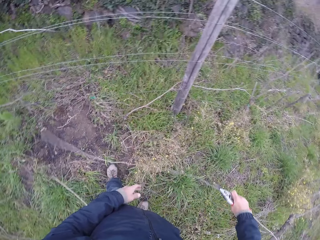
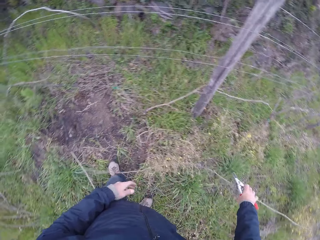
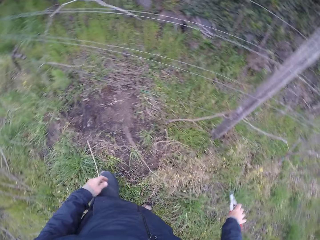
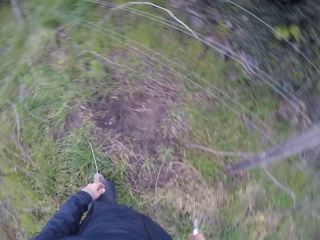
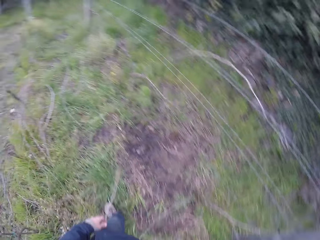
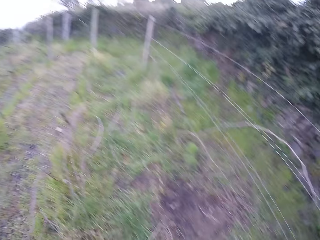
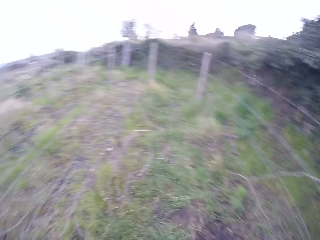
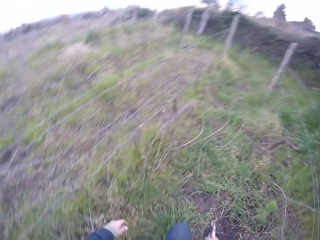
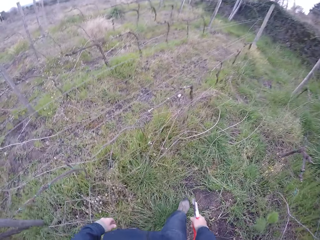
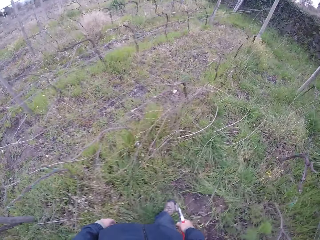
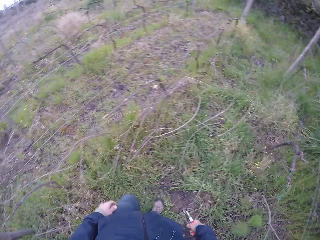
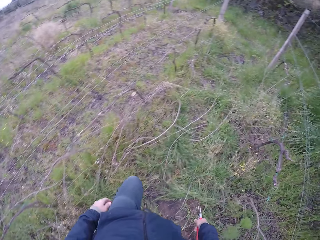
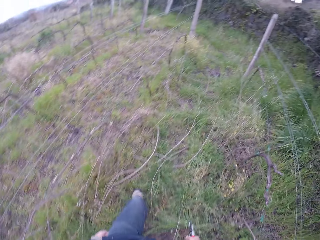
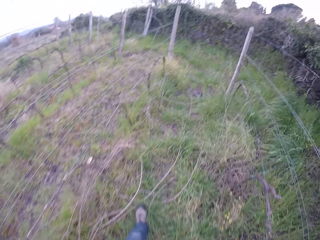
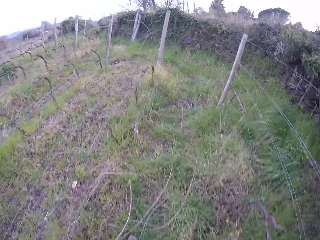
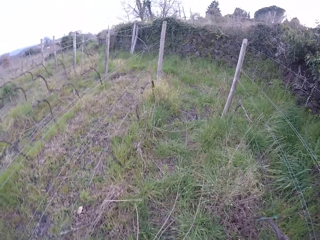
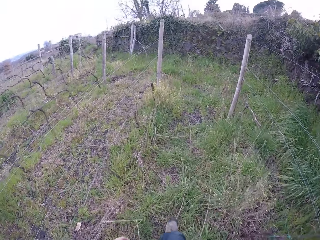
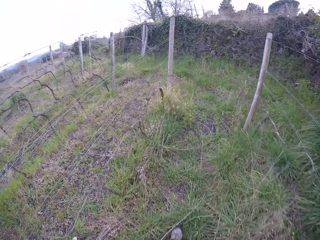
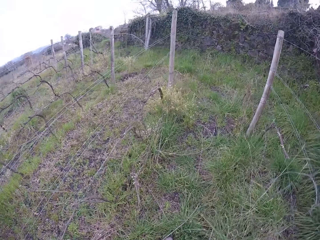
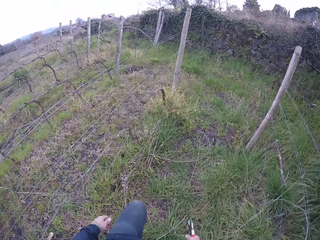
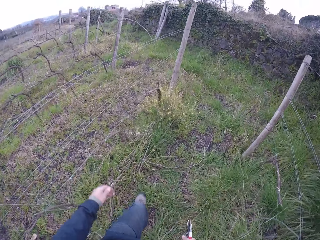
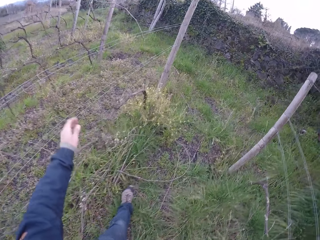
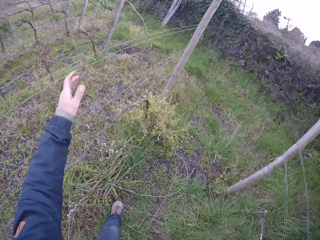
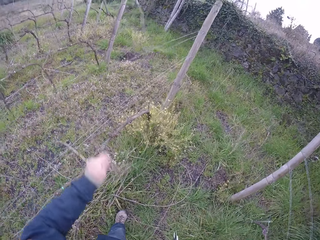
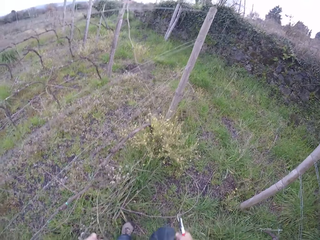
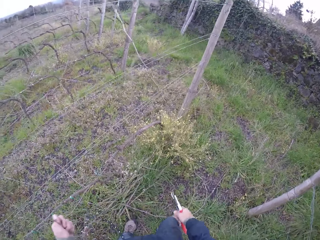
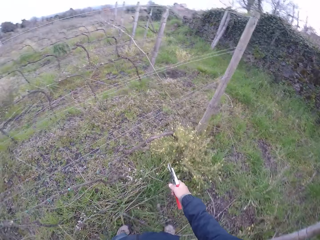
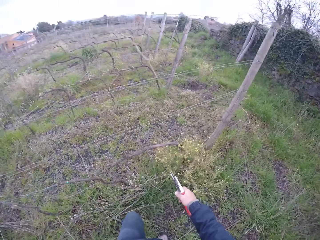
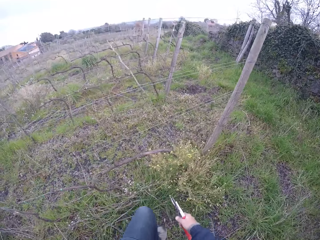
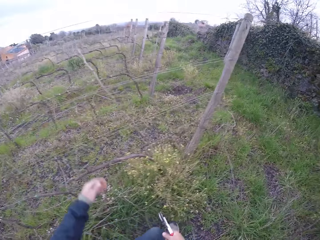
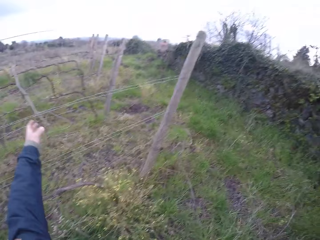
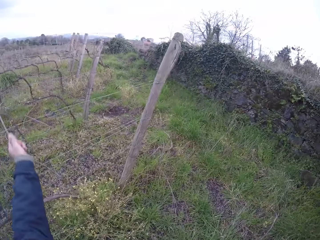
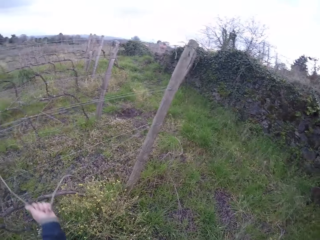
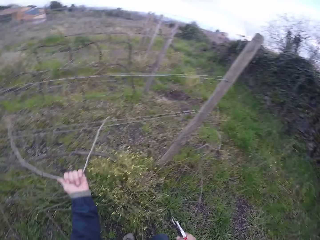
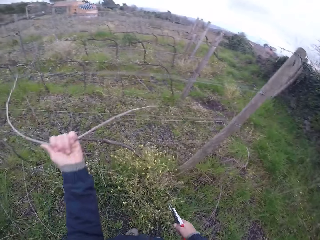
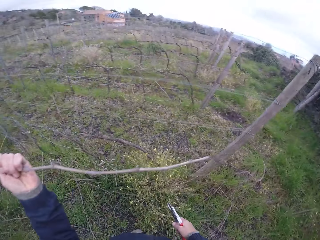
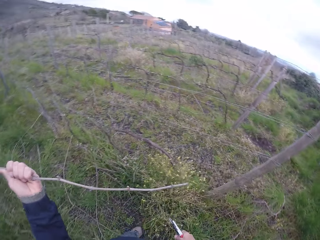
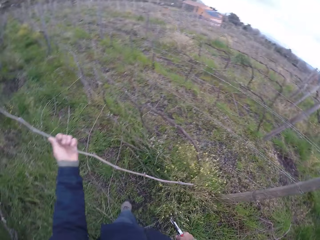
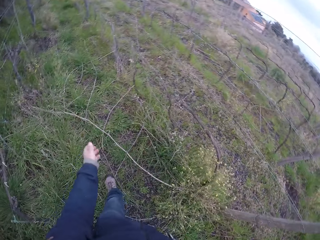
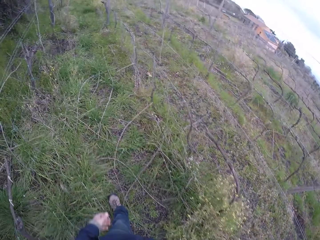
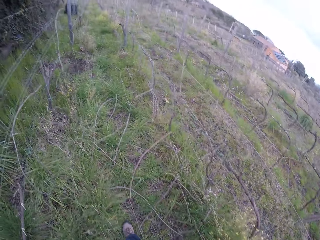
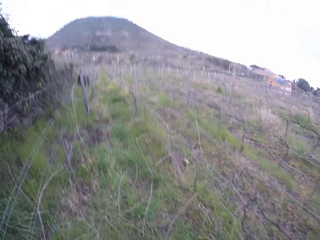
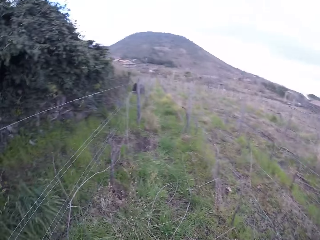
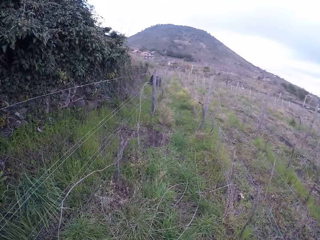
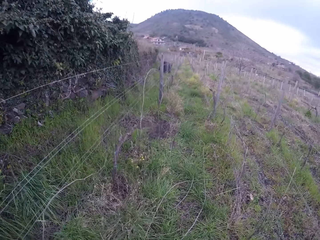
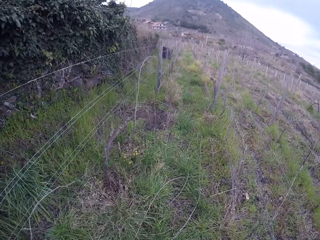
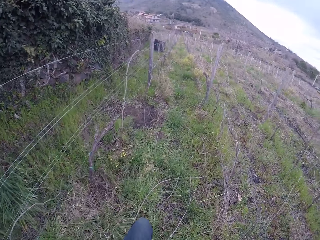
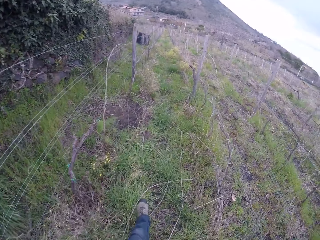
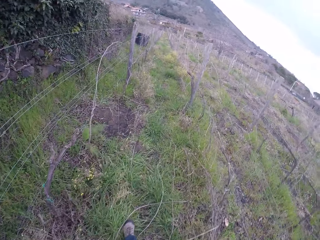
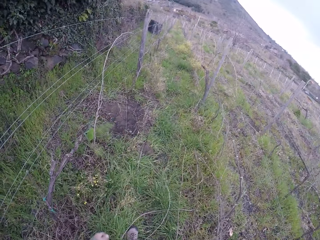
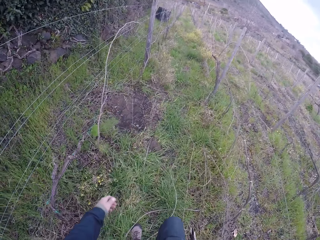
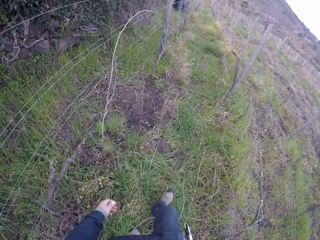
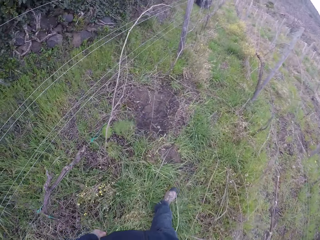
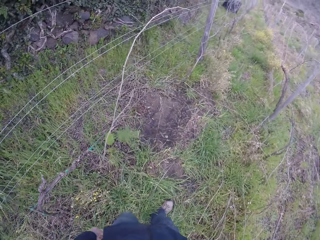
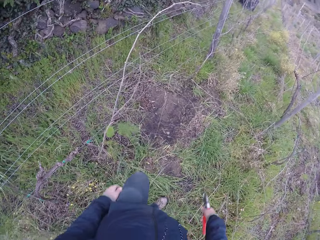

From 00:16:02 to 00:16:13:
The camera wearer throws the twig to the ground. He walks in the field. He removes twigs from the barbed fence with his left hand. He grabs a twig. He grabs a twig again. He throws the twig to the ground. He walks in the field.

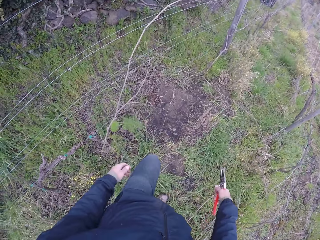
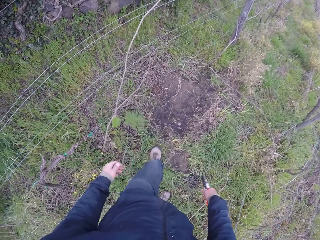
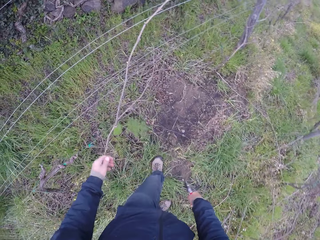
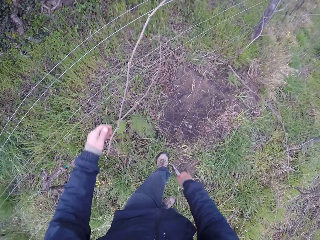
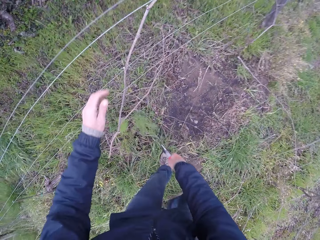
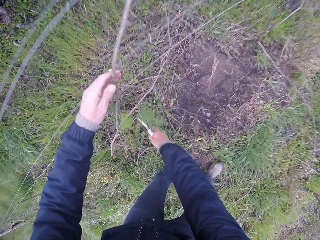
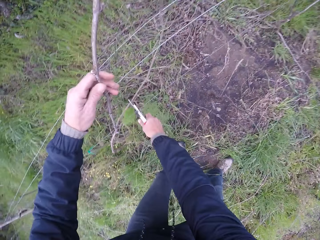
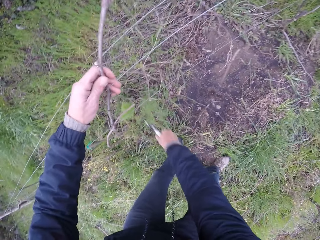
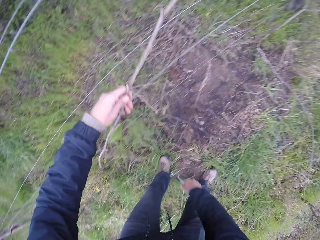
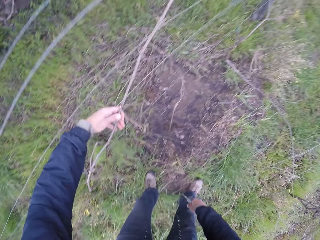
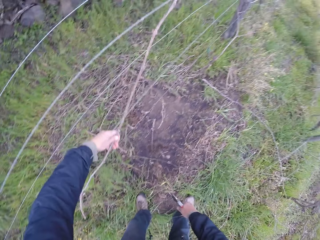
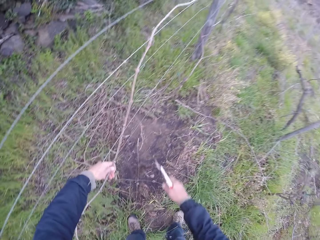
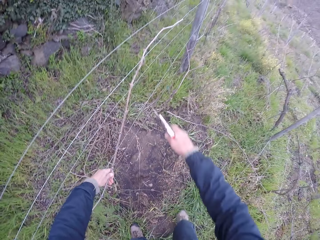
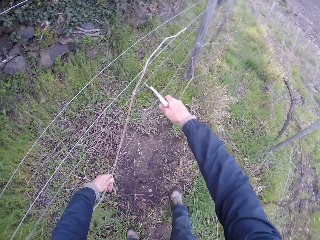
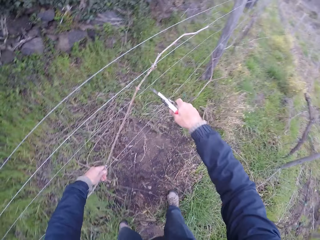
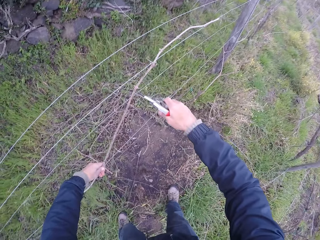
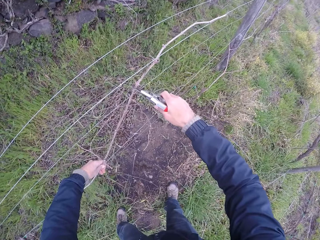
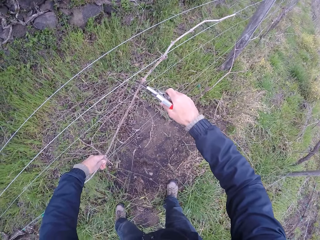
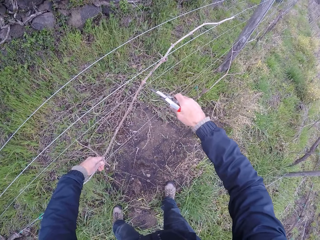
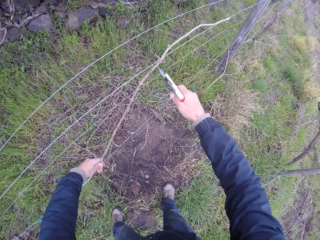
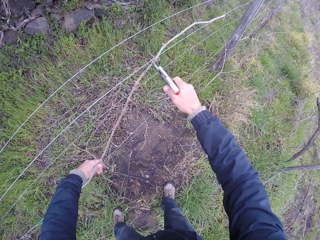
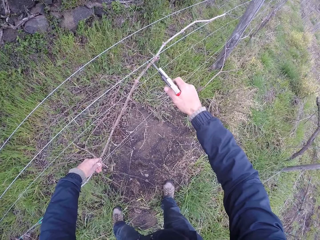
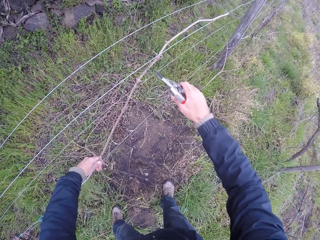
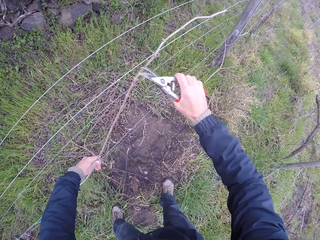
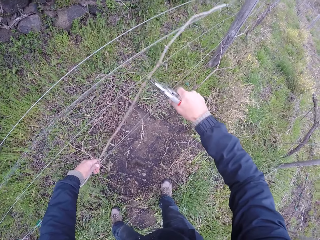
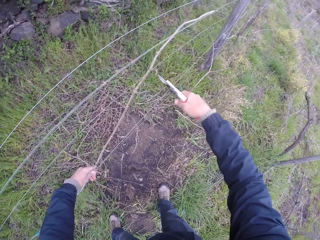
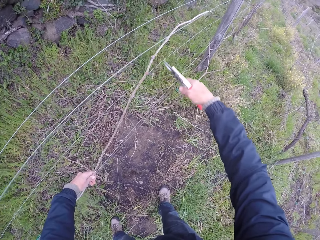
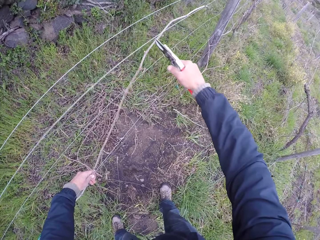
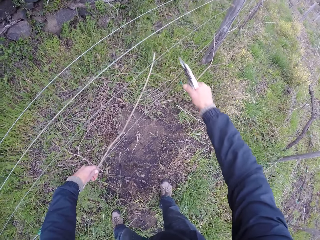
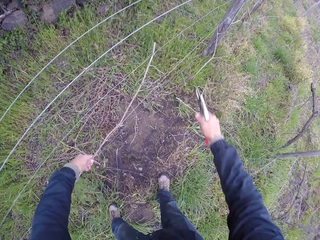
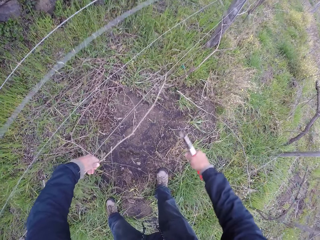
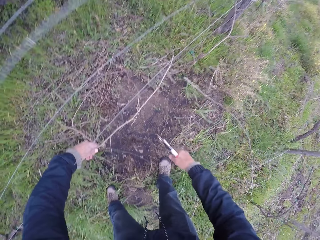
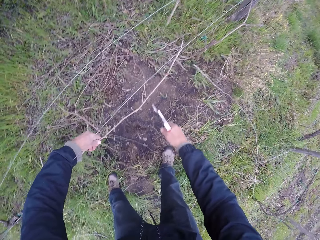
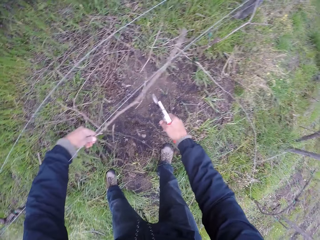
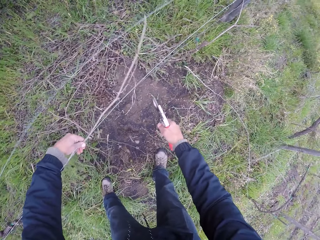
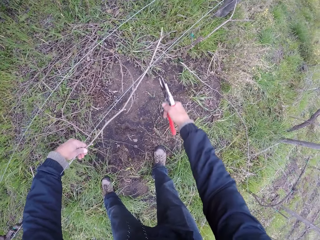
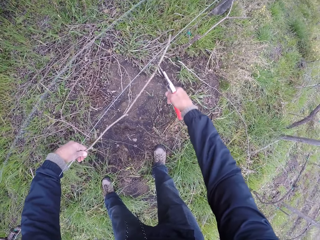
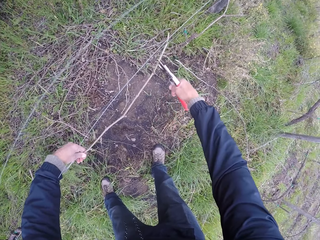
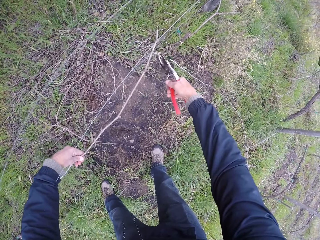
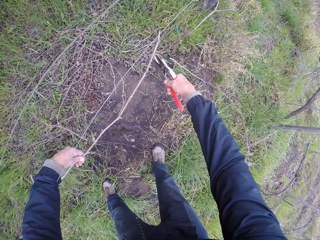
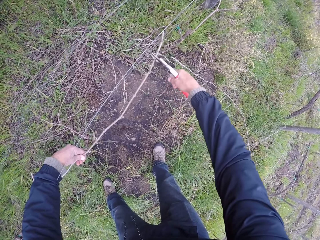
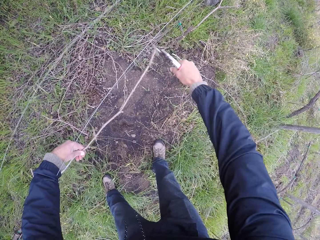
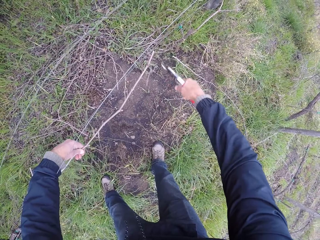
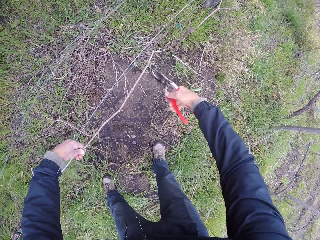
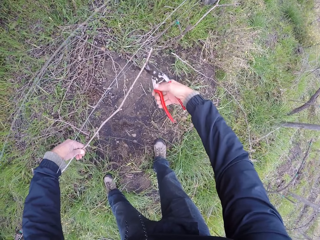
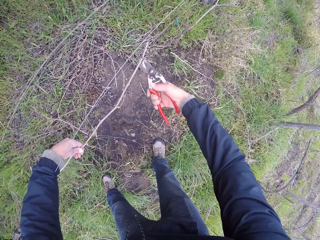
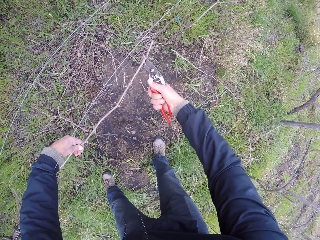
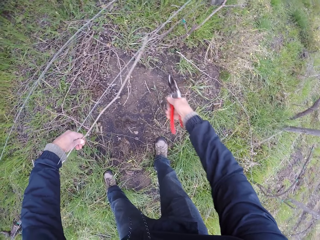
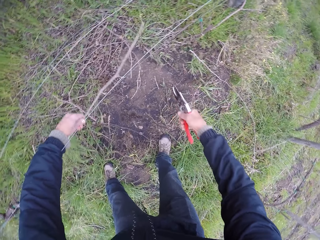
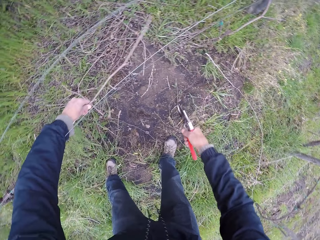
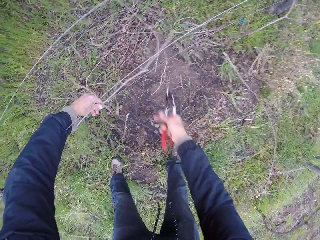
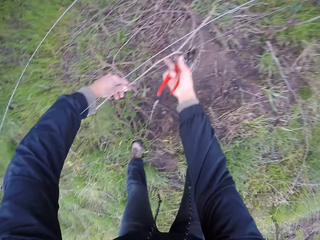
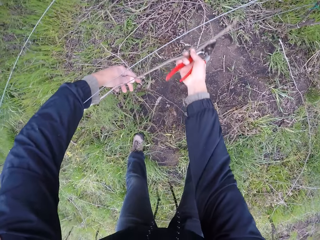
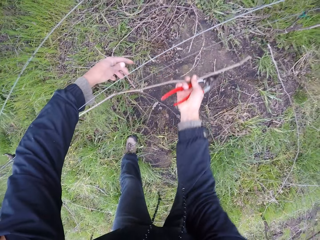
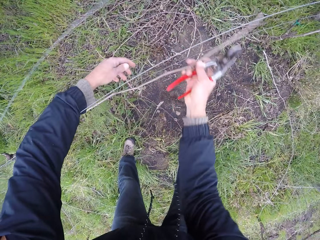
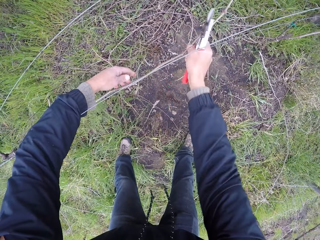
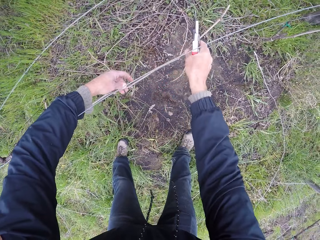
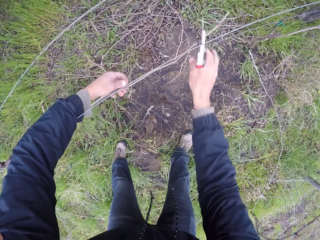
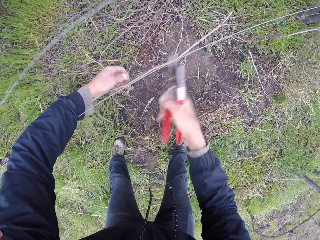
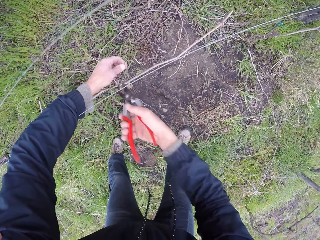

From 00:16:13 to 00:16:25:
The camera wearer cuts a twig with the pruner in his right hand. He grabs a twig. He cuts the twig. He cuts the twig again. He puts the twig on the fence.
